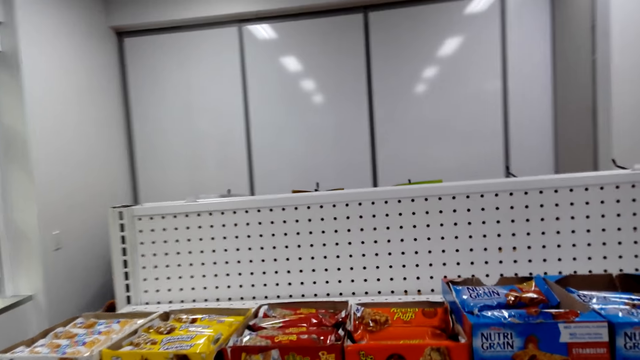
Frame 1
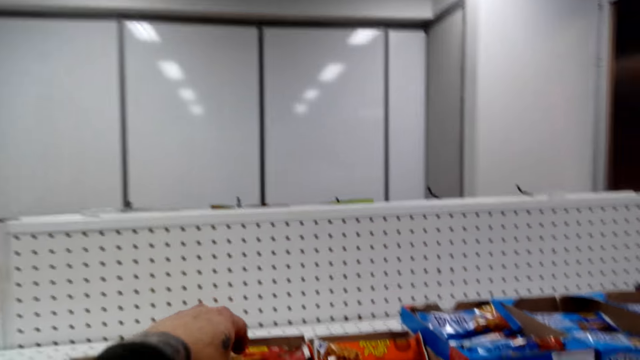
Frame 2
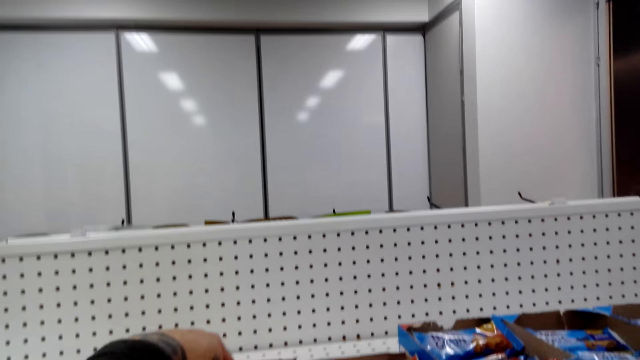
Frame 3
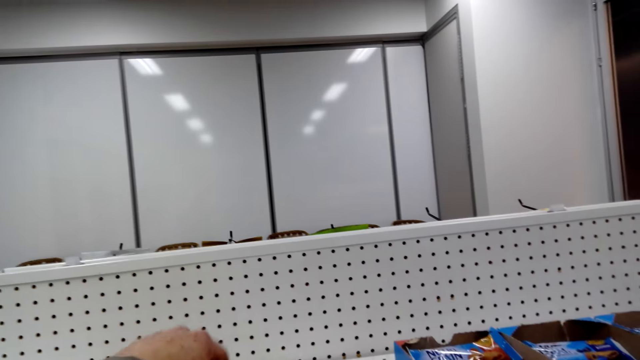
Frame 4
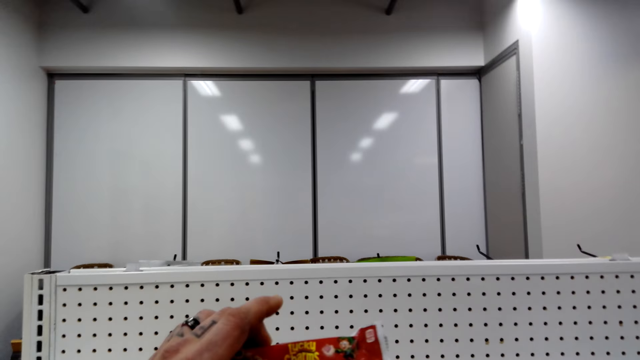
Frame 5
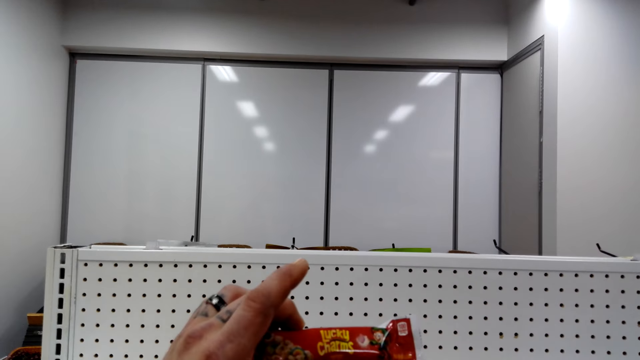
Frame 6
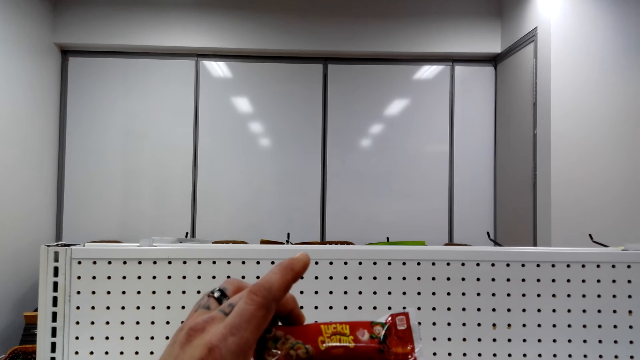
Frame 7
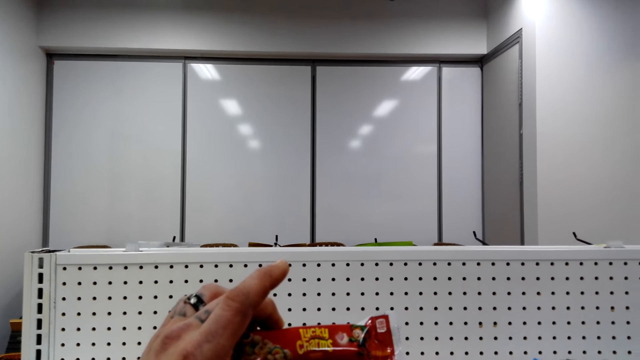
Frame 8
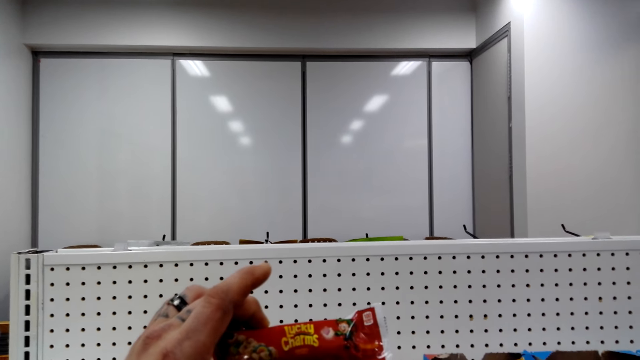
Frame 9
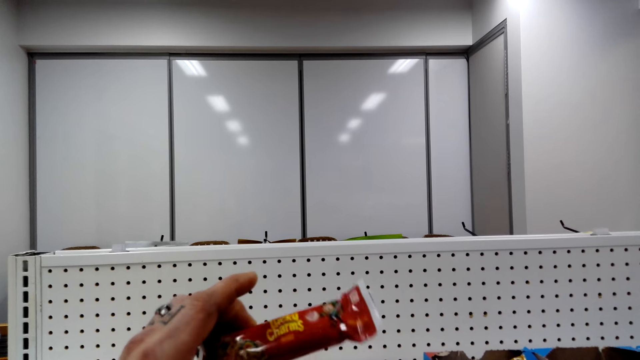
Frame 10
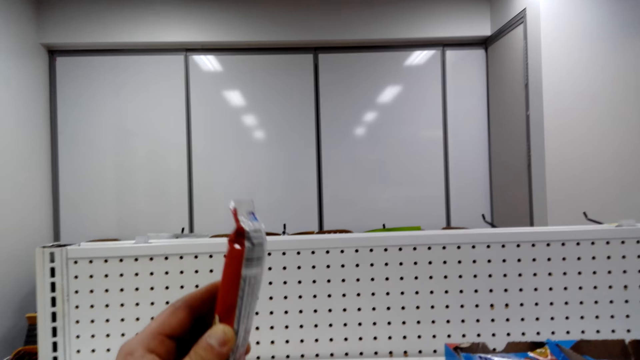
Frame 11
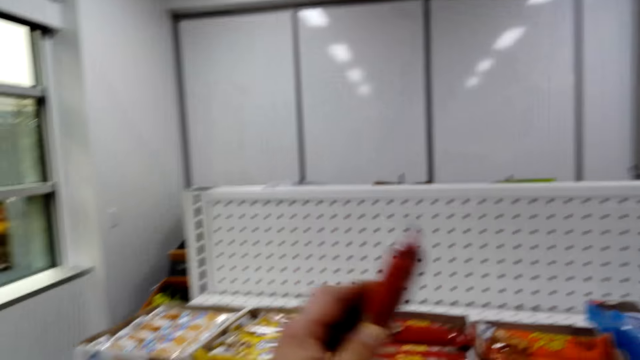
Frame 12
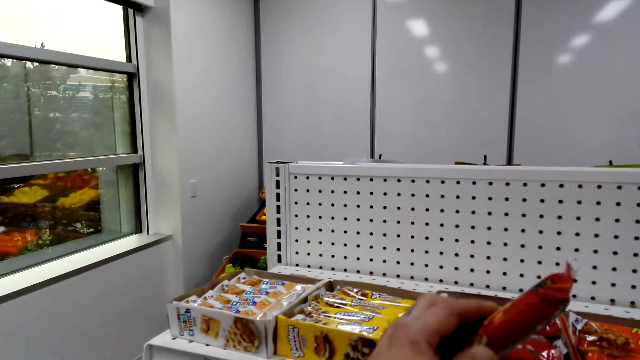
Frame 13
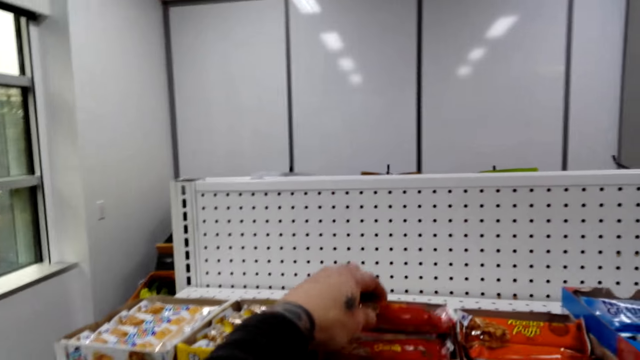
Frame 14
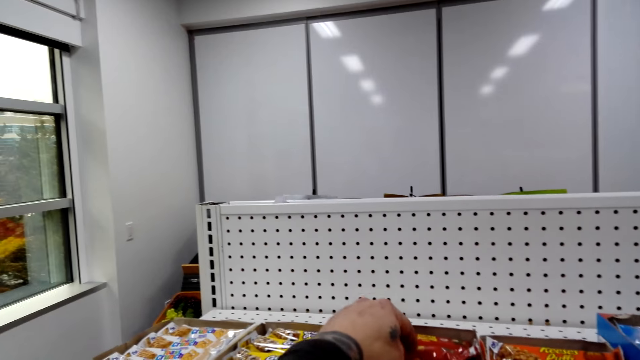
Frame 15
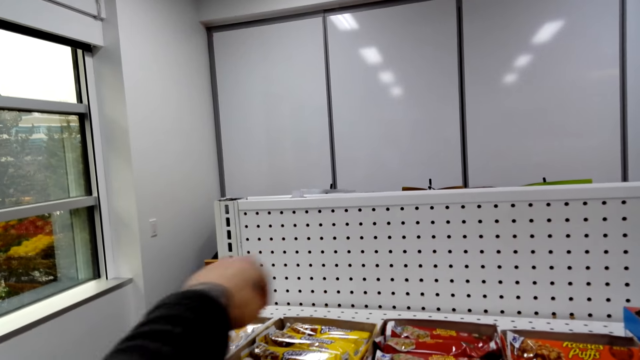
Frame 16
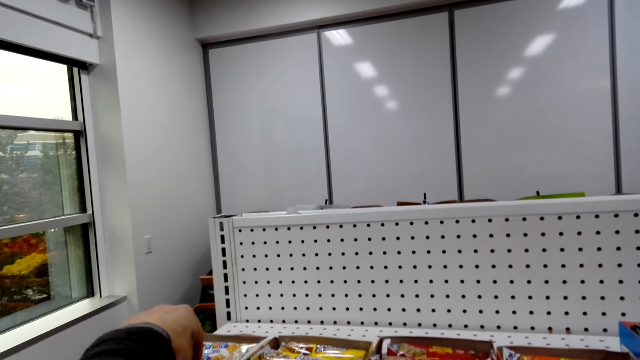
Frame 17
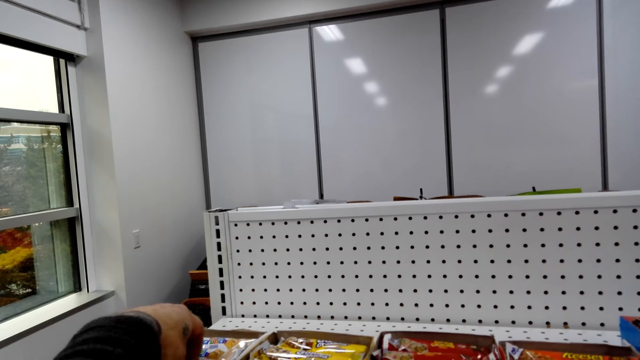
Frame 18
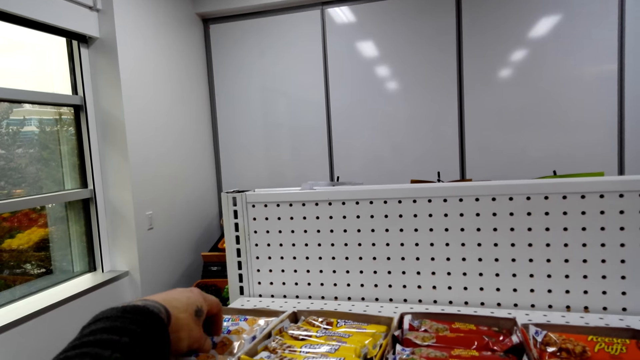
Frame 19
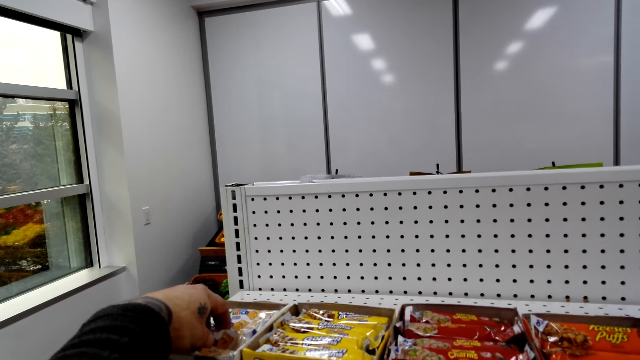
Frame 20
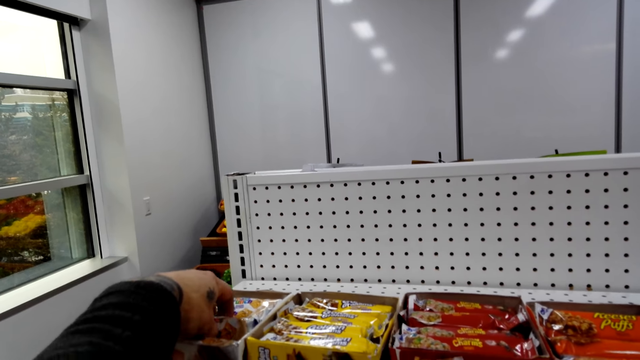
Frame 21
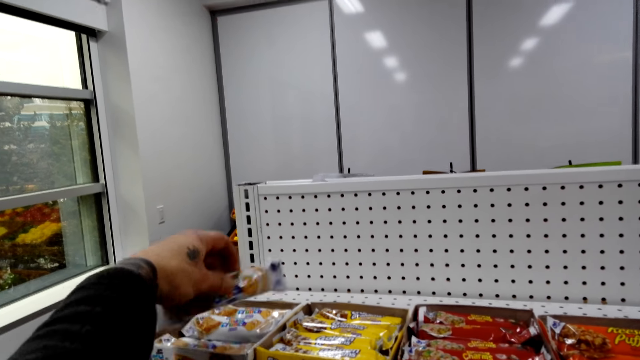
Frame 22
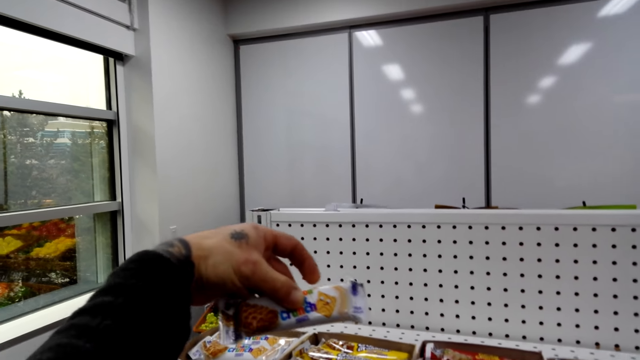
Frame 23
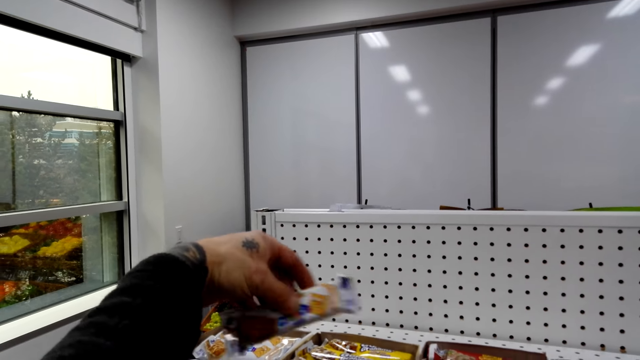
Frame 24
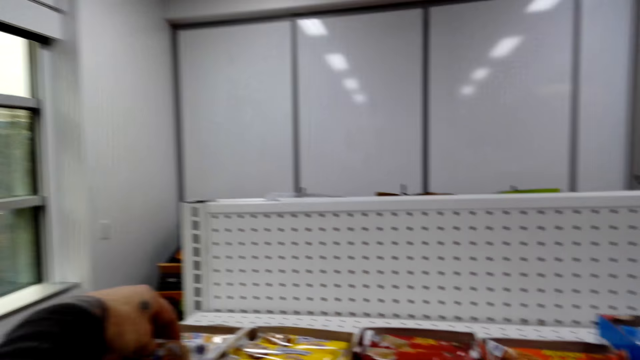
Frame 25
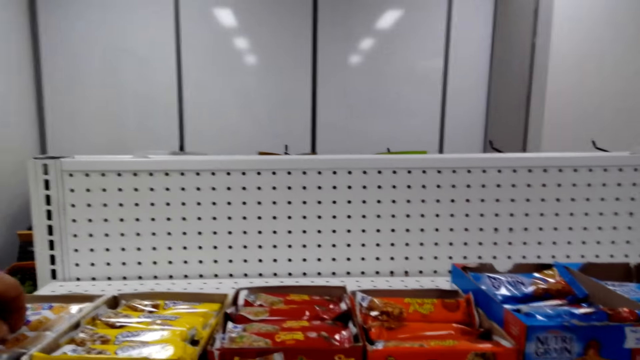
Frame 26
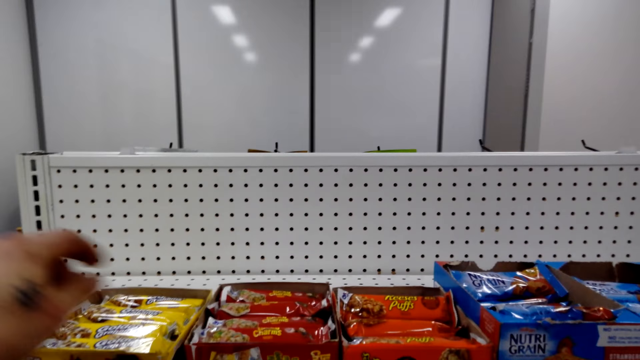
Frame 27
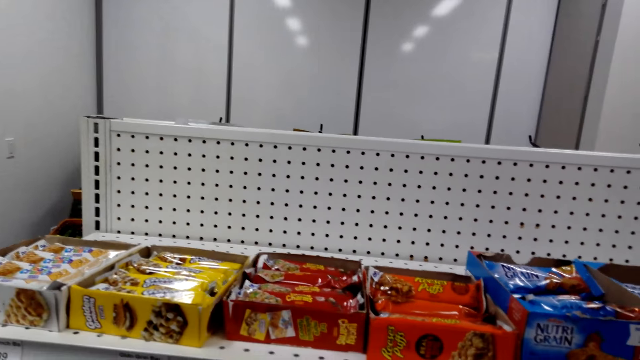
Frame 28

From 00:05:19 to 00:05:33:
The camera wearer picks up Lucky Charms. They pick up the wafer from the shelf. They put the Lucky Charms in the box. They put the wafer on the shelf. They talk with the woman. They pick up a cinnamon crunch. They put the cinnamon crunch into the box.

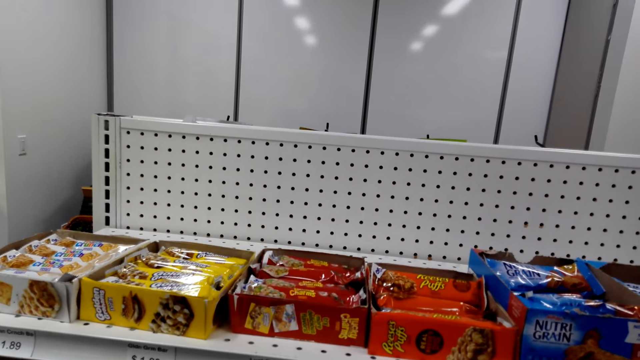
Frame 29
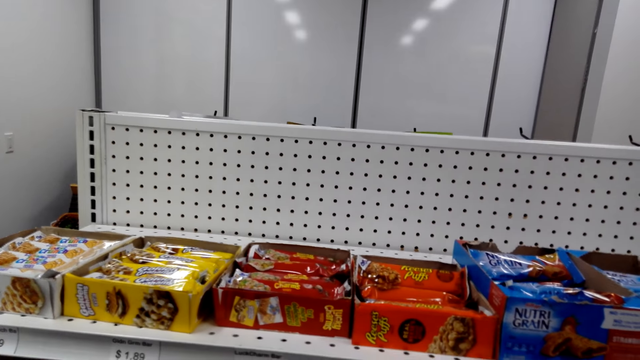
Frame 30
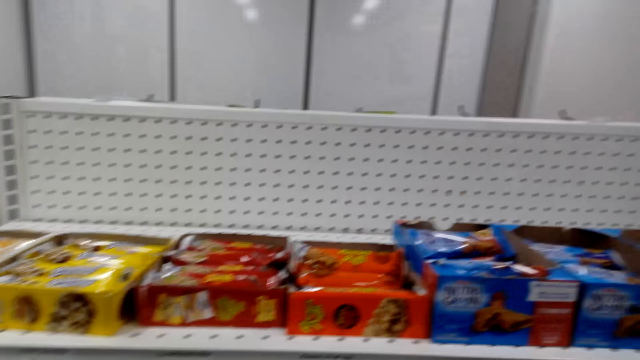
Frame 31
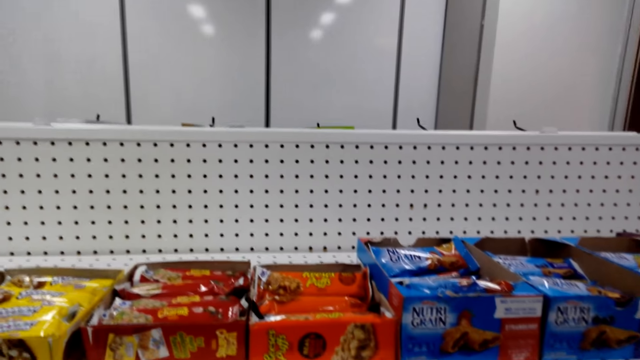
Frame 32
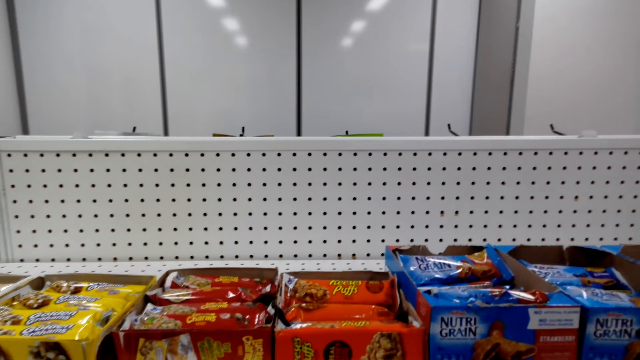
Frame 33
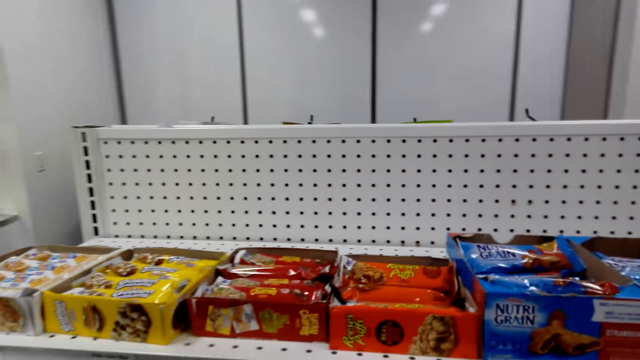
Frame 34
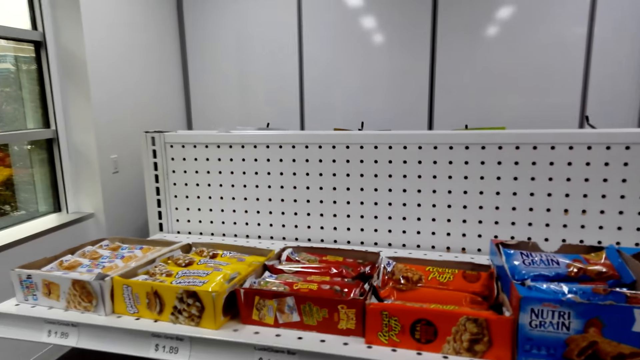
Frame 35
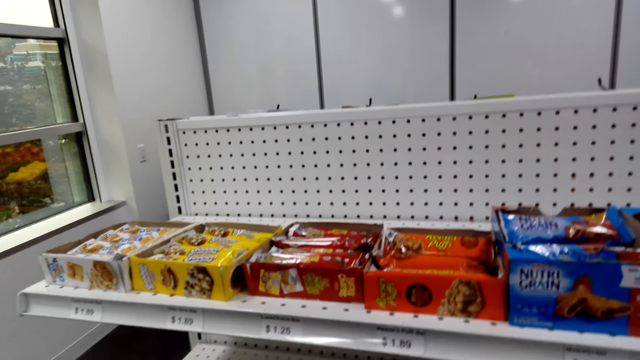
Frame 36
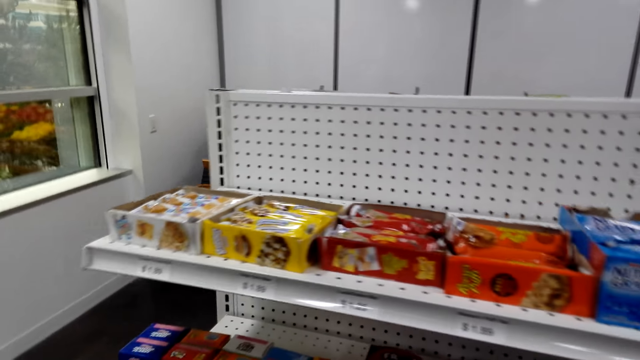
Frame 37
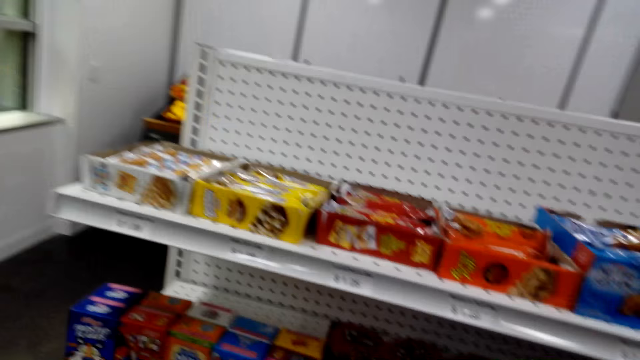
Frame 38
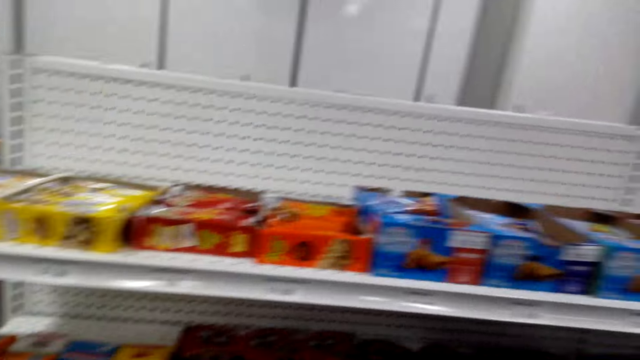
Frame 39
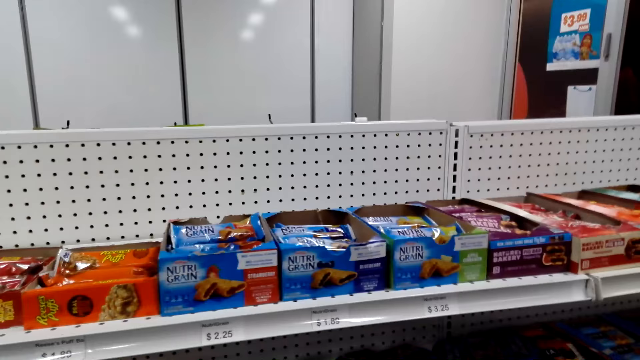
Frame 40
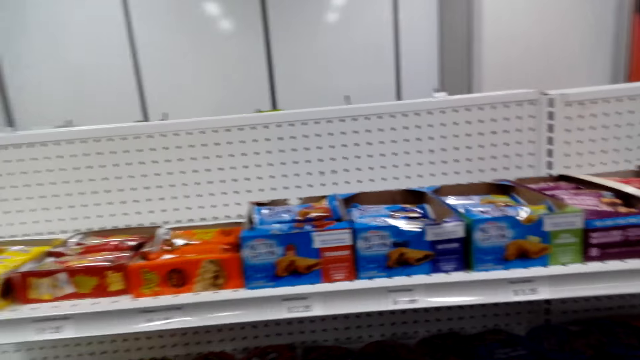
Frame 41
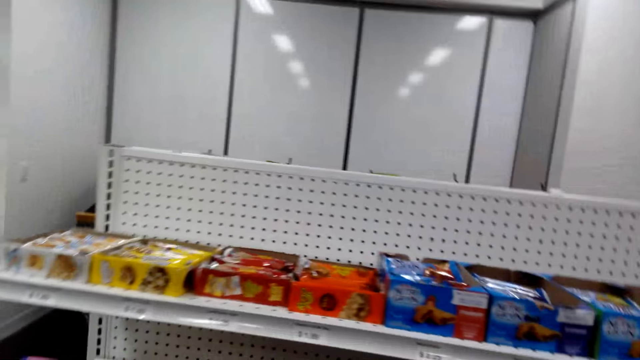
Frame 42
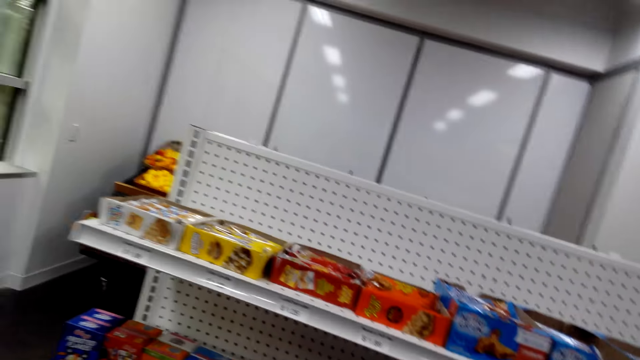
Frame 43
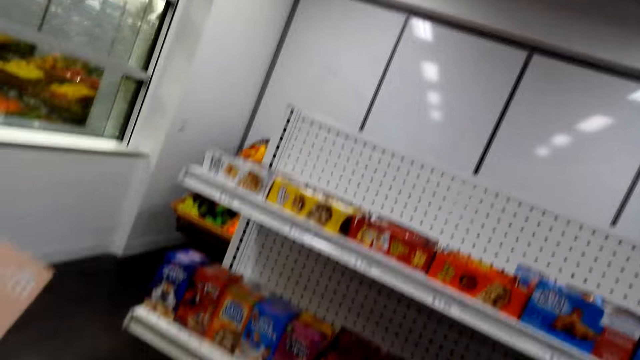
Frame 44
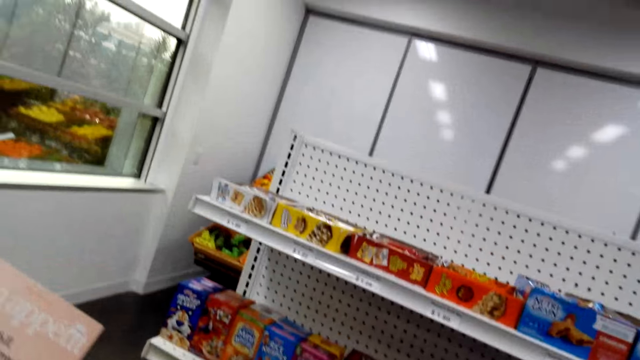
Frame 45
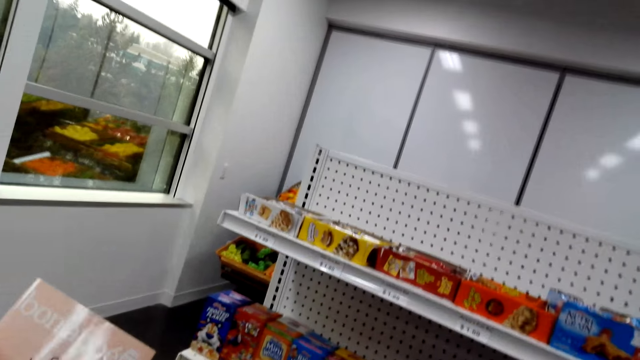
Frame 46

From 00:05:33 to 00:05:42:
The camera wearer talks with the woman. They look around the shelves.
